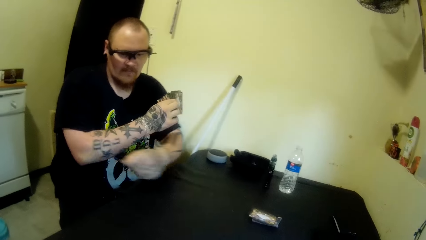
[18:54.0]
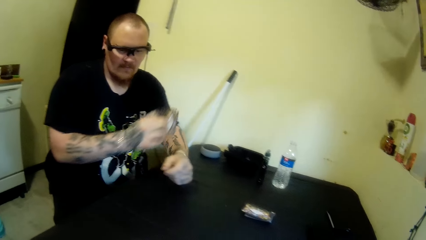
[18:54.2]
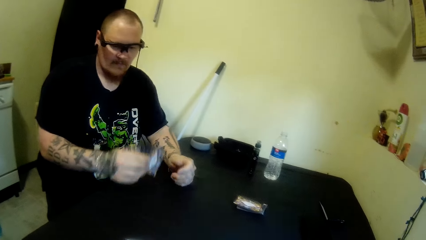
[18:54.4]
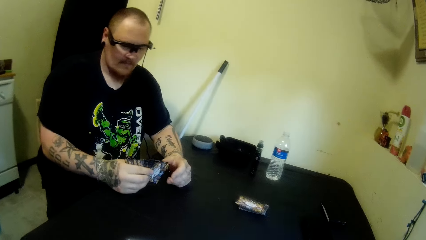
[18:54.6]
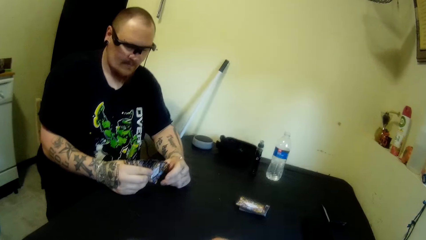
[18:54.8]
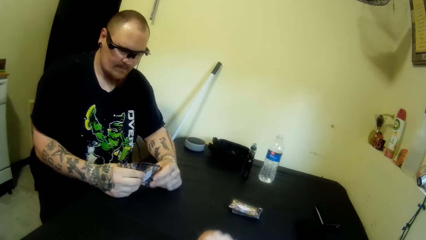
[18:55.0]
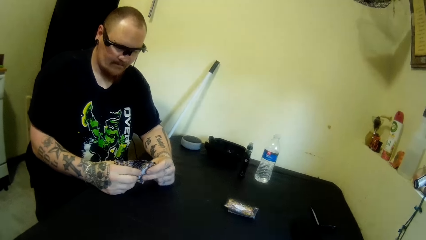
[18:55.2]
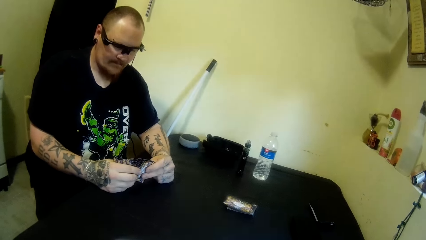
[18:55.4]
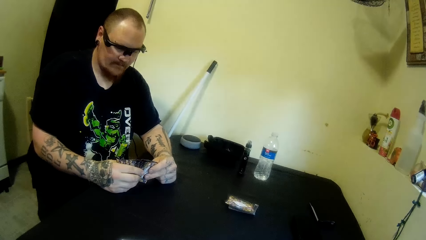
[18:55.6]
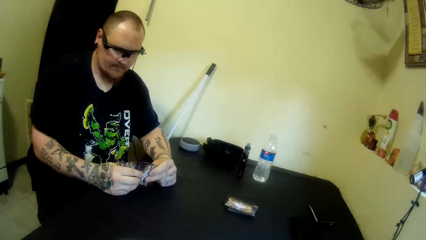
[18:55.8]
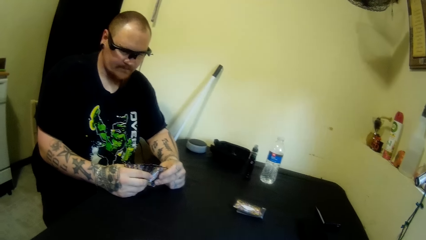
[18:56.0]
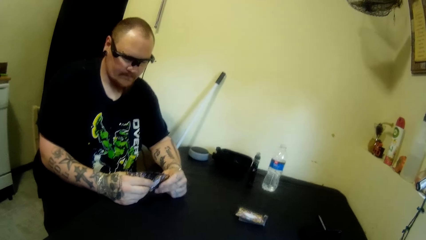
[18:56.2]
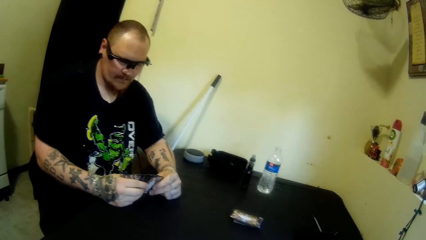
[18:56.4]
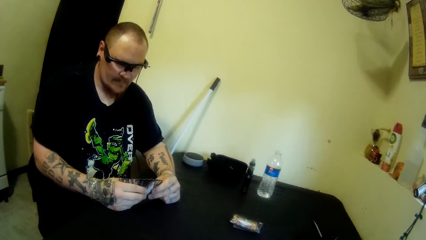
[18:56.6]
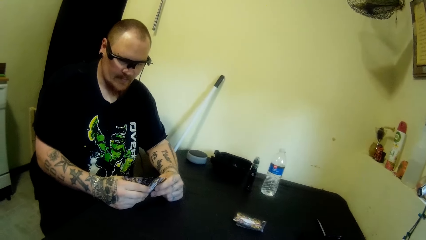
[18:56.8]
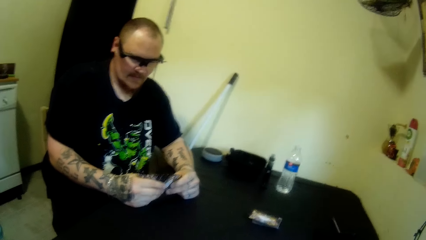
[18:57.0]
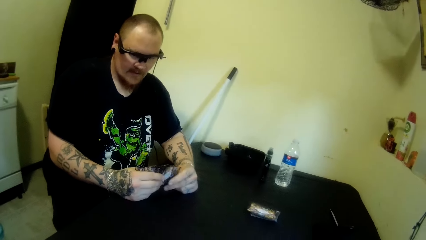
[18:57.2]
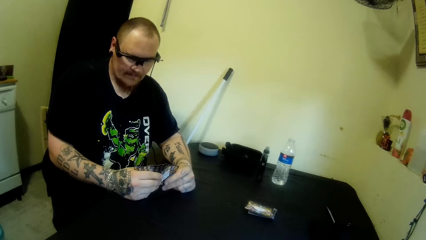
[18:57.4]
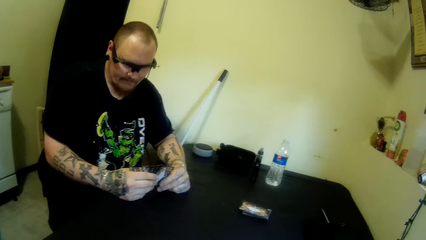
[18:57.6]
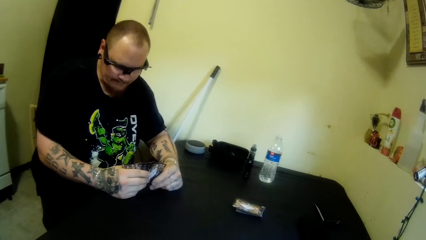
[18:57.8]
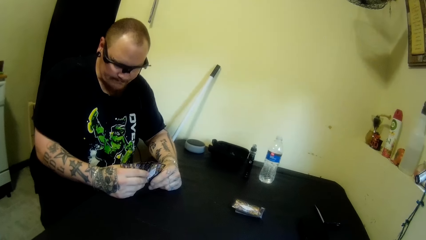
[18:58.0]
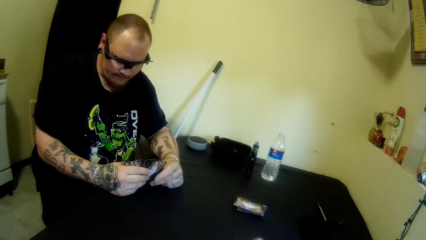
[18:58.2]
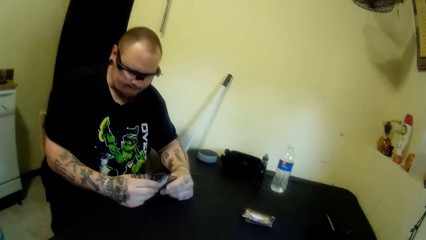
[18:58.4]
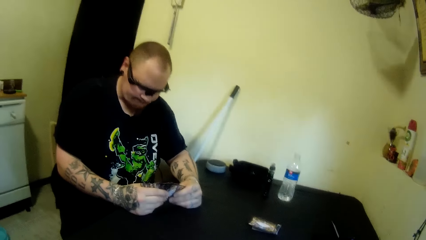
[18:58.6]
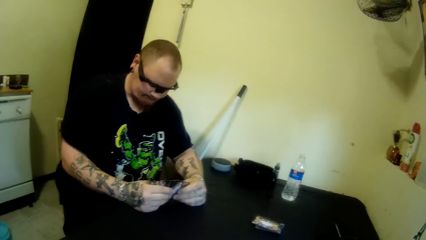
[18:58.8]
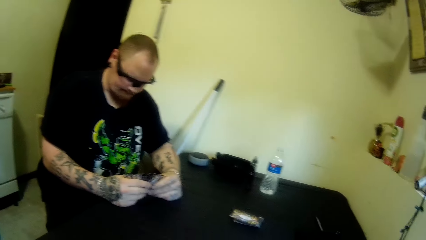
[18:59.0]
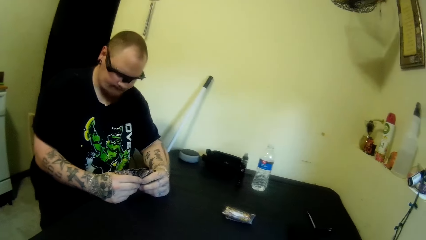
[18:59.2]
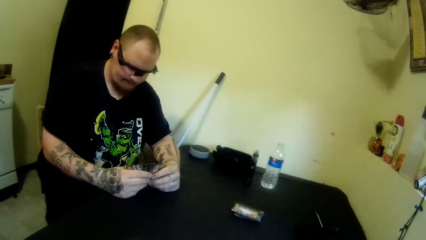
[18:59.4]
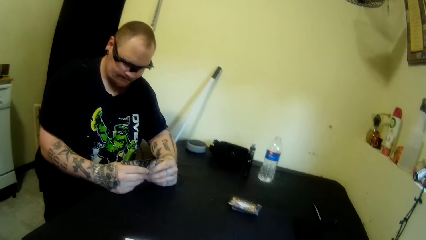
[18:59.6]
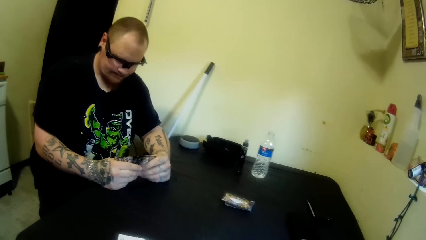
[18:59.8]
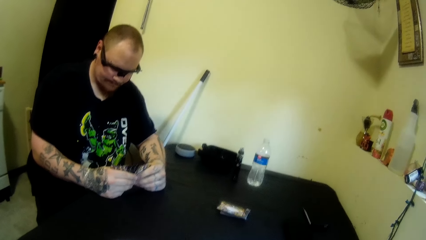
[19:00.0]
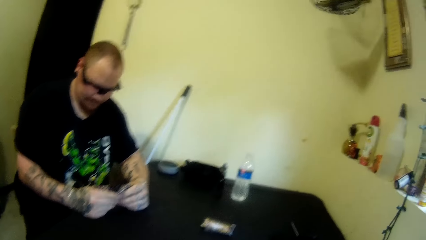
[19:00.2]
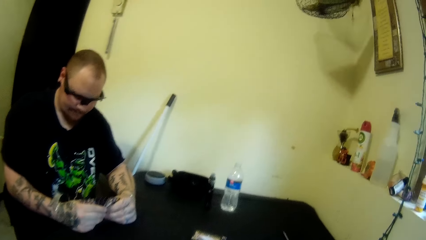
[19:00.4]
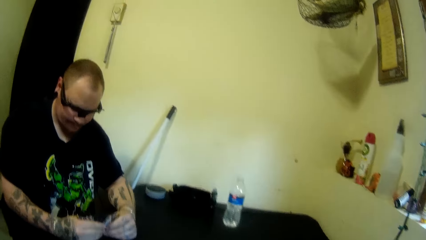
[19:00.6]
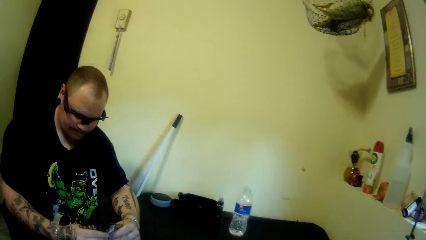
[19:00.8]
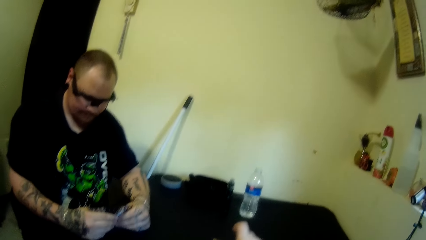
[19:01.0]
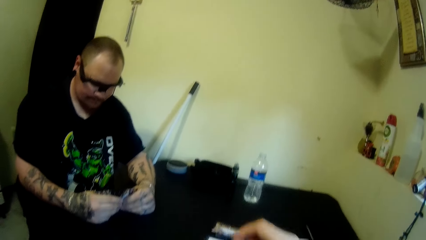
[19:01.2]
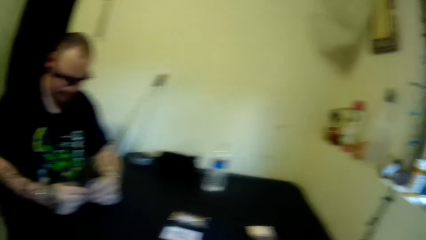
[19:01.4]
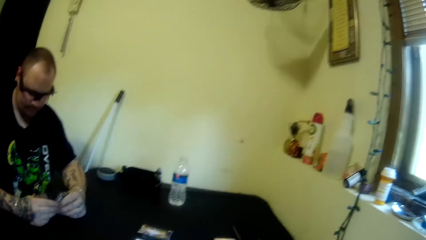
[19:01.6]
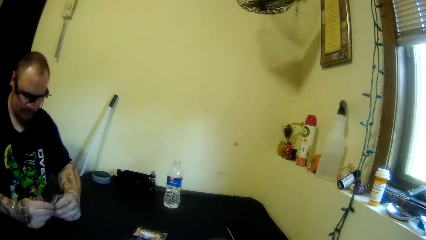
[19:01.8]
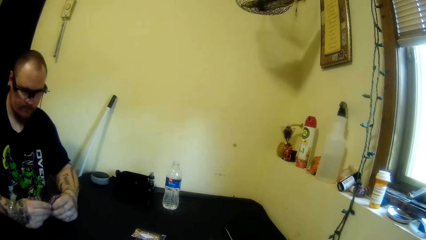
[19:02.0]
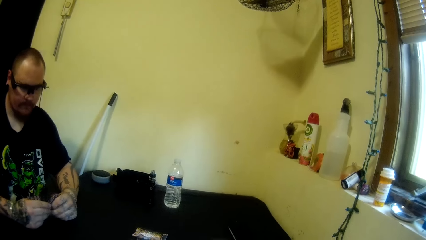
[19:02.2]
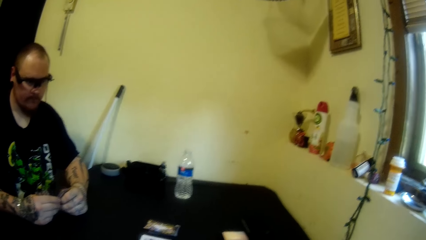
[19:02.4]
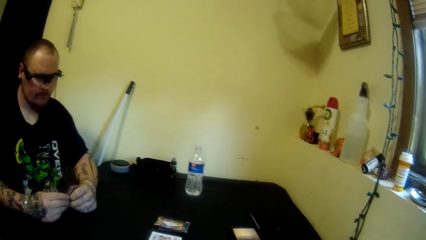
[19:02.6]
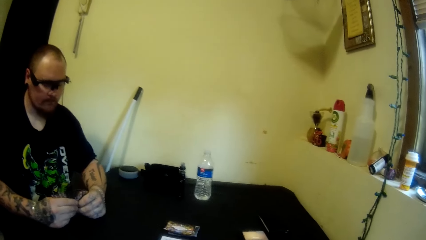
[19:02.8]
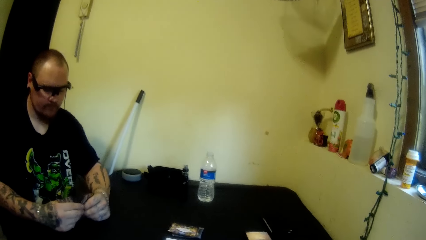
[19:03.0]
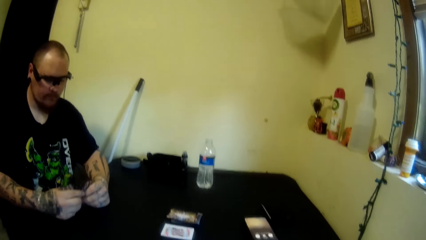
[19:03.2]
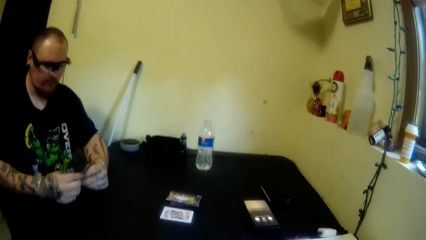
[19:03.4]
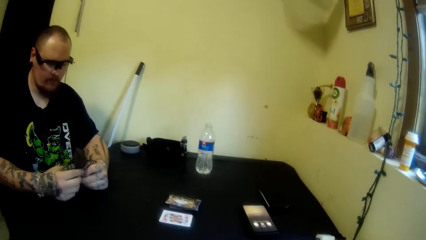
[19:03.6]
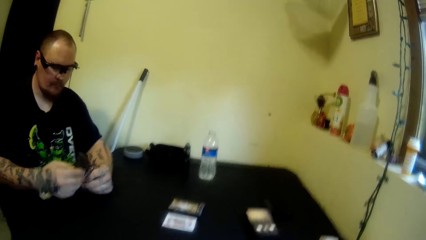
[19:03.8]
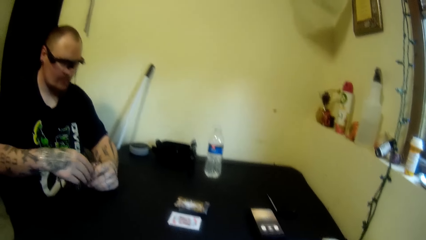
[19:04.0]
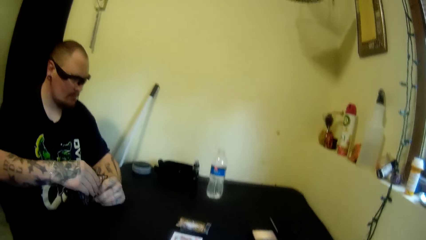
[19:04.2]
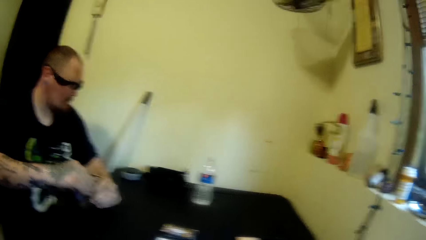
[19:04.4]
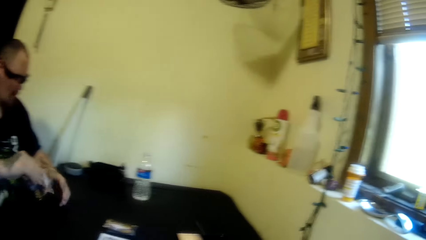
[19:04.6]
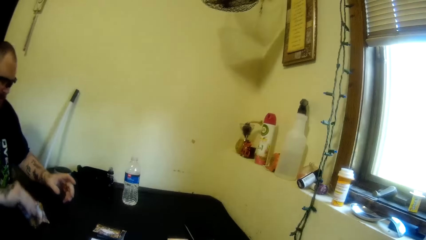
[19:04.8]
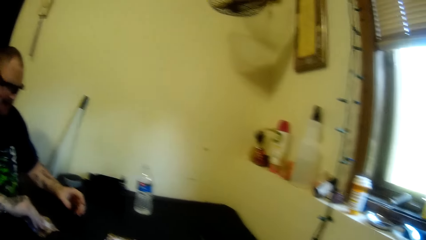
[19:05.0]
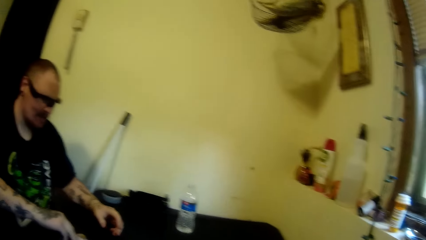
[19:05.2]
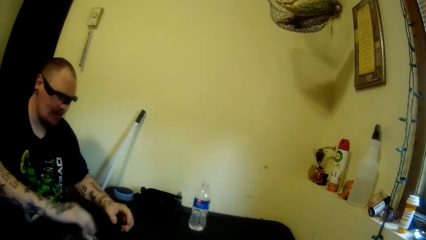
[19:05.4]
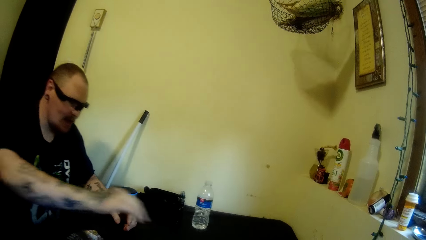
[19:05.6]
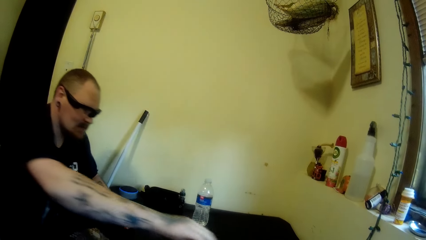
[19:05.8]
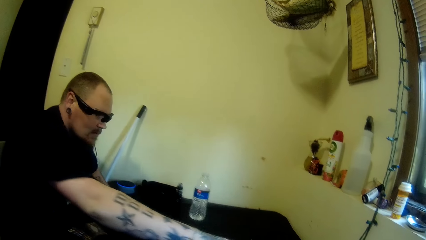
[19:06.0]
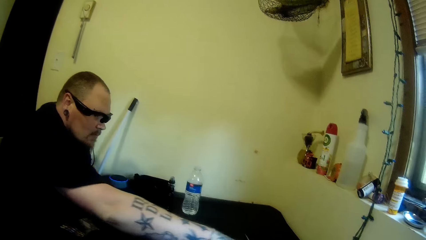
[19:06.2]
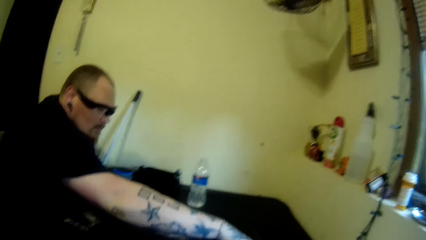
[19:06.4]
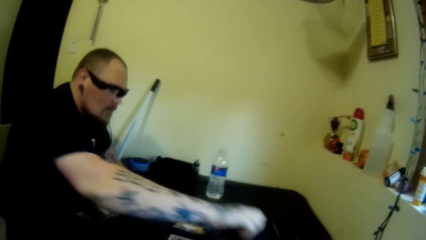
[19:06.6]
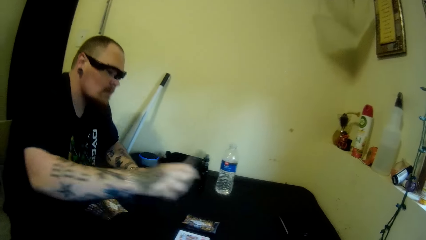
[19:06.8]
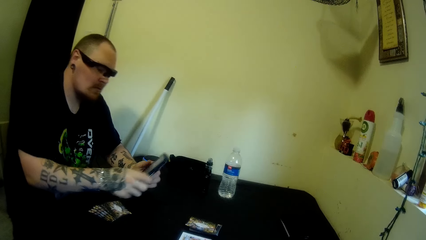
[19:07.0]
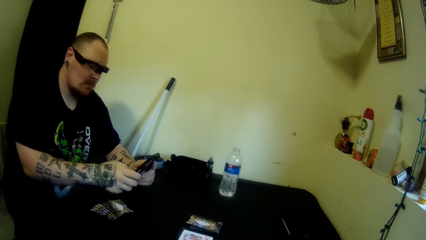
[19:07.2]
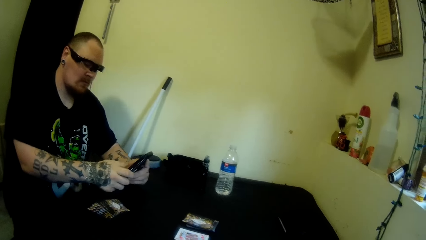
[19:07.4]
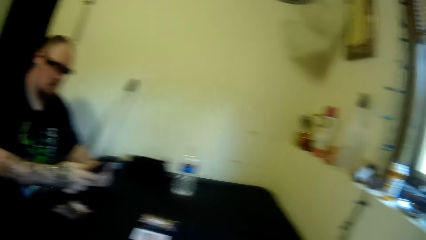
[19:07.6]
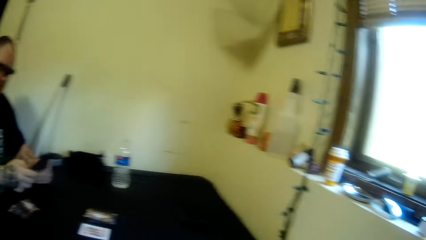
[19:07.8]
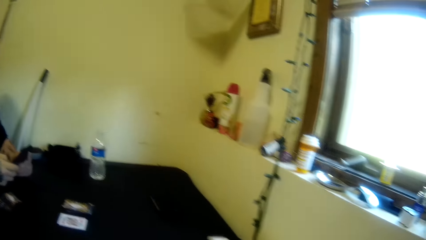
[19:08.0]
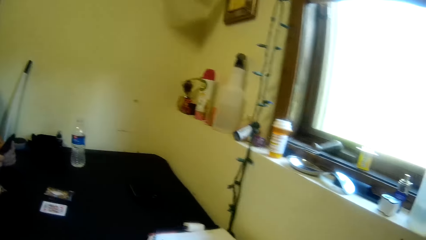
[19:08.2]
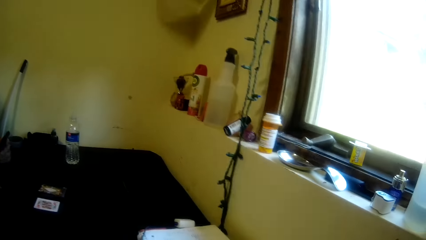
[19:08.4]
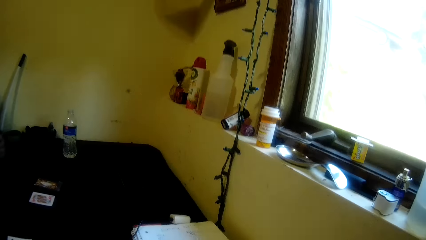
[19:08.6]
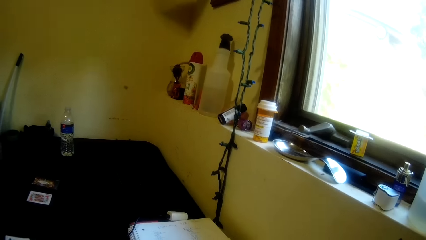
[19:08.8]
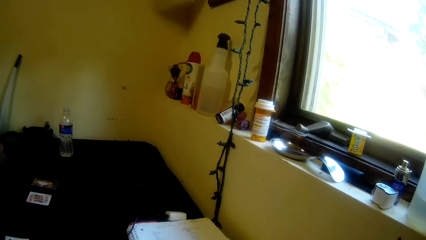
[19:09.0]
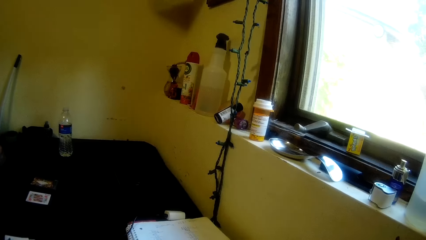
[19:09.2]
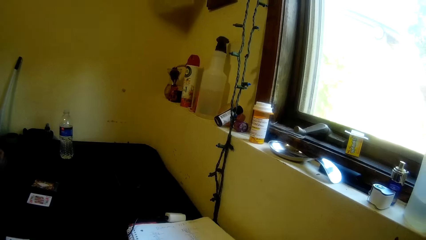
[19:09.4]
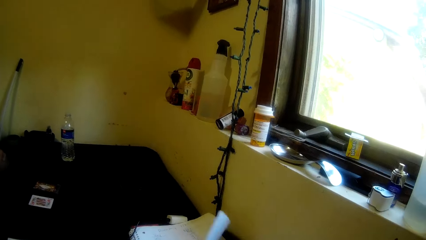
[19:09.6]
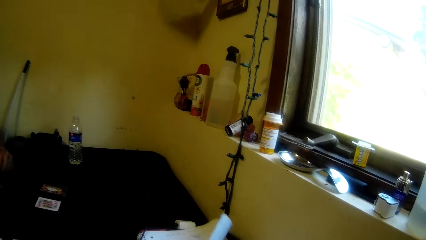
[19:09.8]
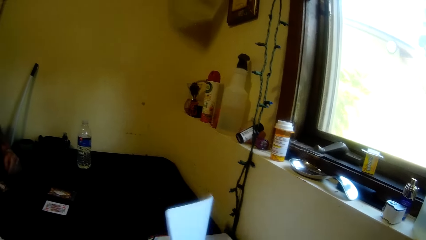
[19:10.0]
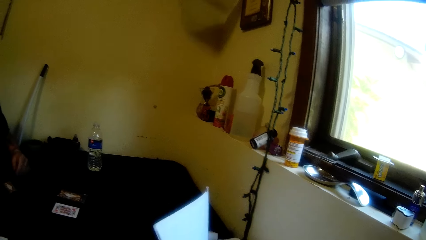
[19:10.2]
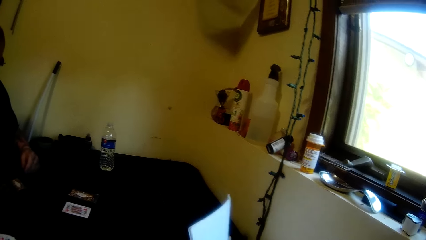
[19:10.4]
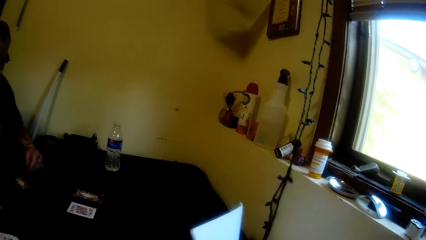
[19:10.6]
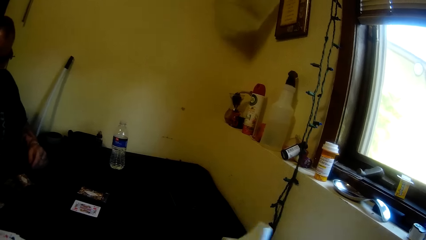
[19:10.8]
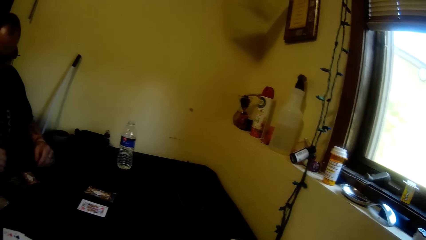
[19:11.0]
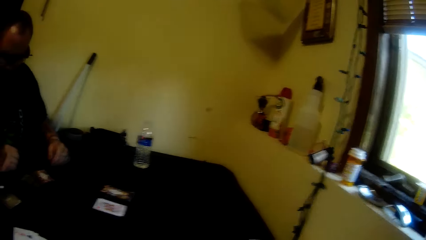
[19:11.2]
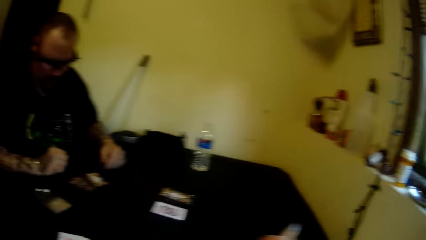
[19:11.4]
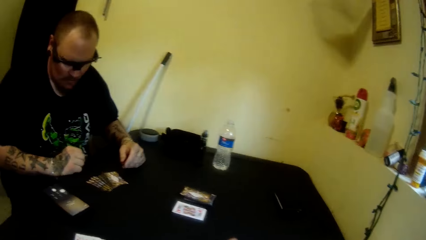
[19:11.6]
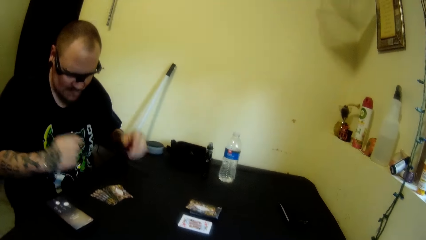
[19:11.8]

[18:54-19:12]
The man swings the hand. The camera wearer talks with the man. The man holds the playing cards. The camera wearer moves the body and swings the hand. The man moves the head up, swings the hand, turns the head left, puts the cards in his hand on the table, swings the hand, picks up a phone or mobile phone from the table, swings the hand and holds the mobile phone. The camera wearer moves the head right, stares at the book, turns the page of the book and moves the head left.
